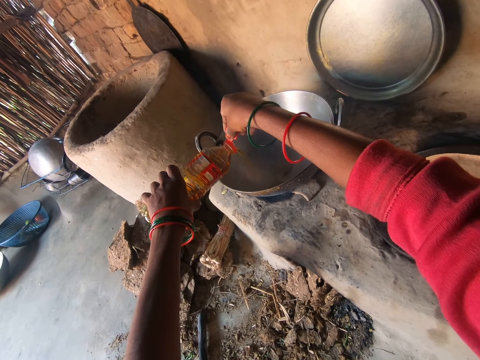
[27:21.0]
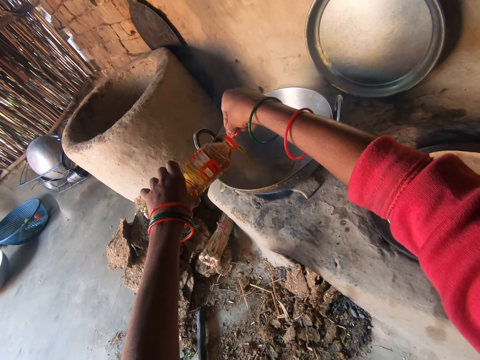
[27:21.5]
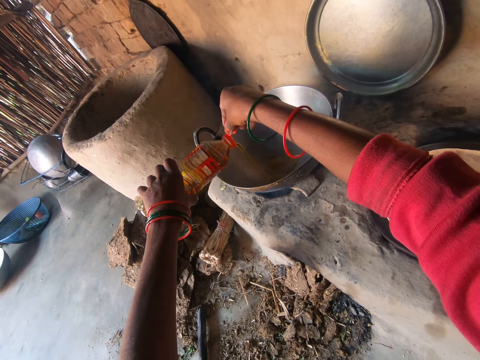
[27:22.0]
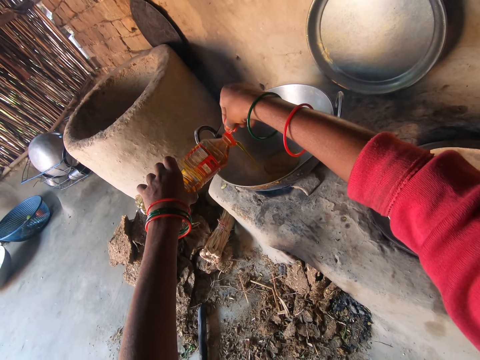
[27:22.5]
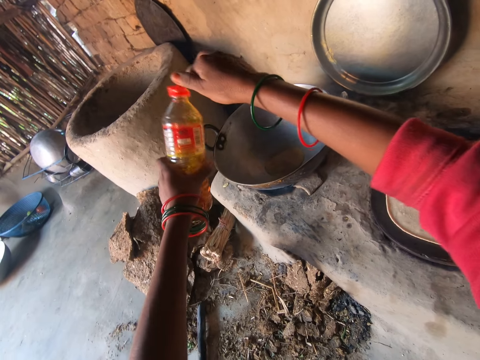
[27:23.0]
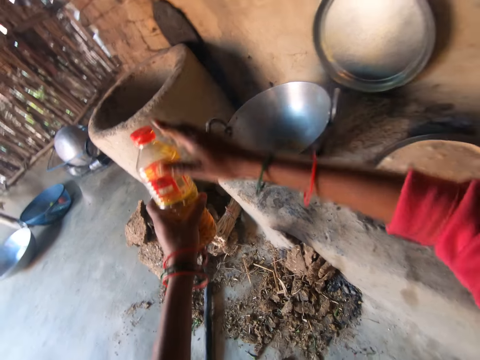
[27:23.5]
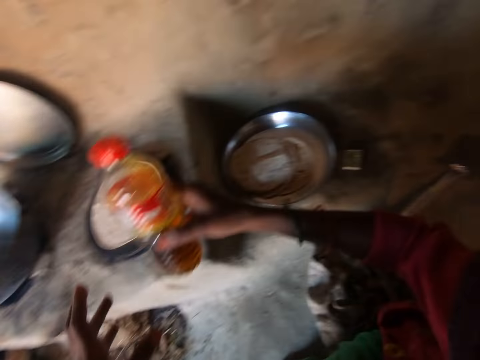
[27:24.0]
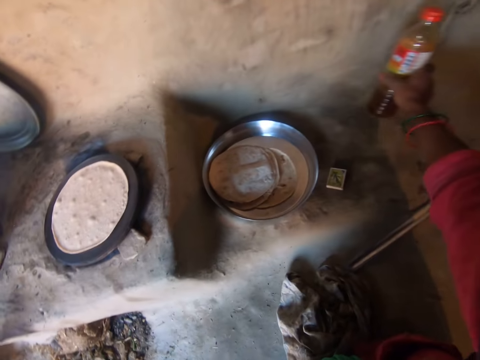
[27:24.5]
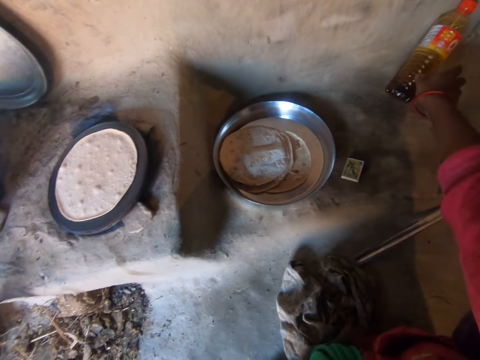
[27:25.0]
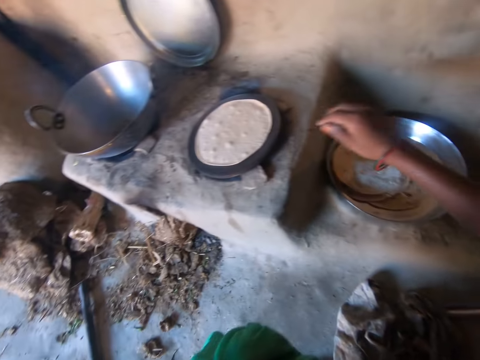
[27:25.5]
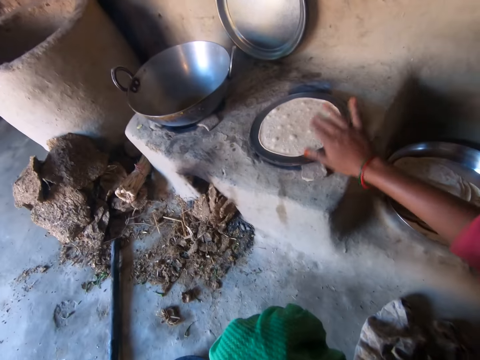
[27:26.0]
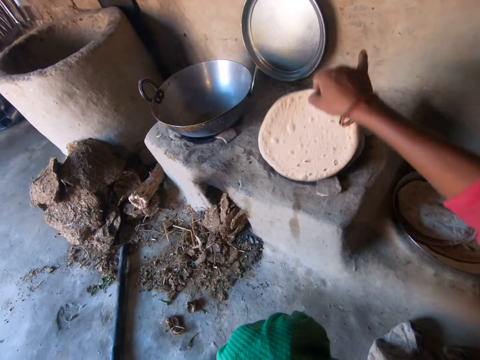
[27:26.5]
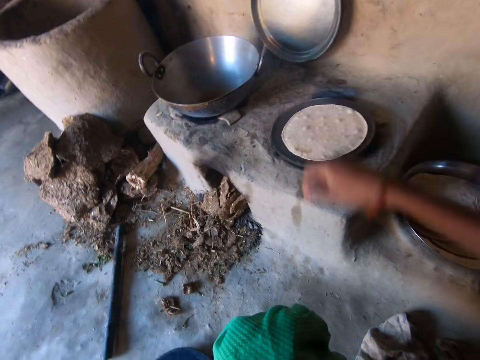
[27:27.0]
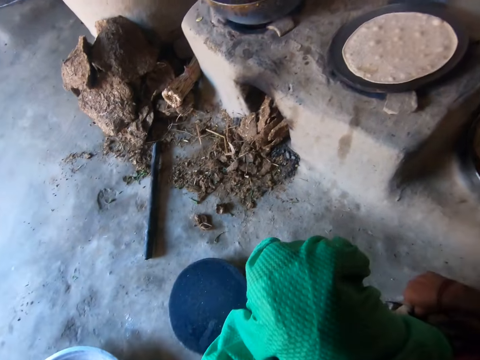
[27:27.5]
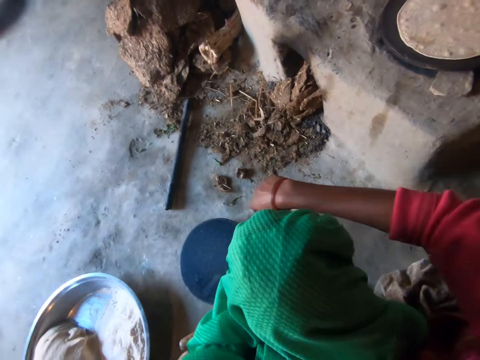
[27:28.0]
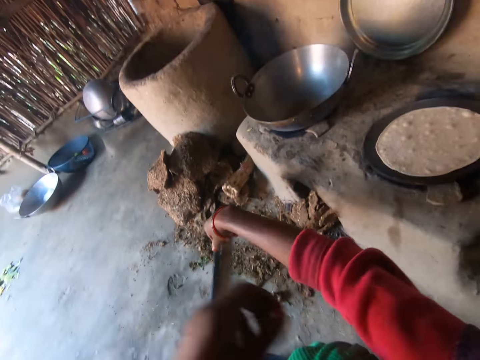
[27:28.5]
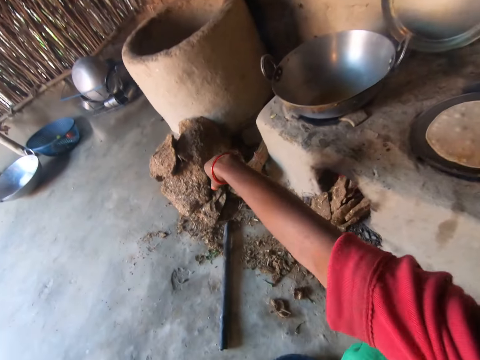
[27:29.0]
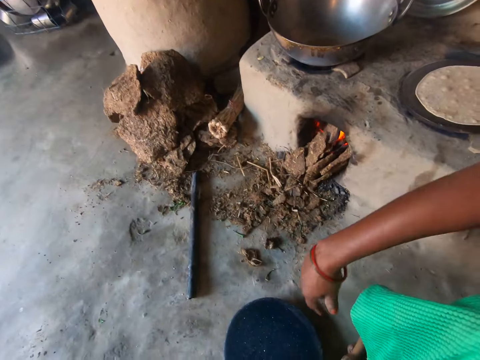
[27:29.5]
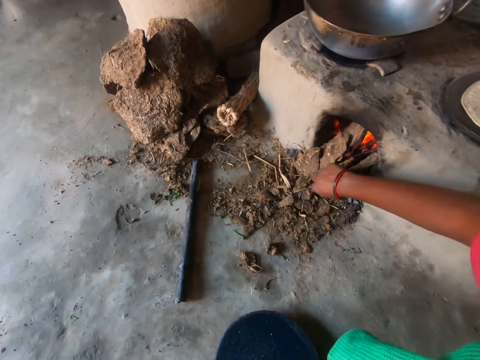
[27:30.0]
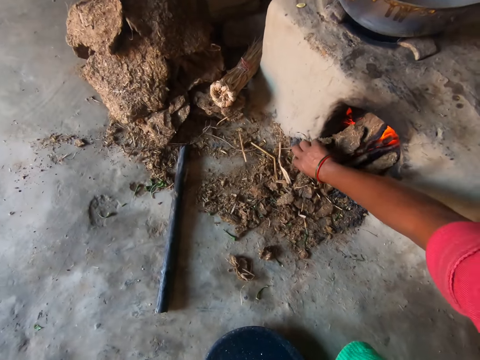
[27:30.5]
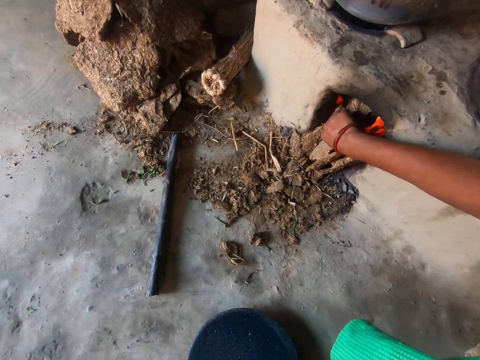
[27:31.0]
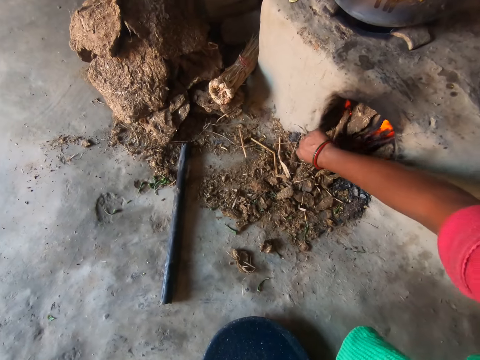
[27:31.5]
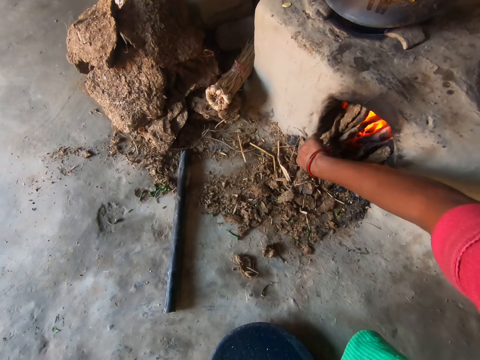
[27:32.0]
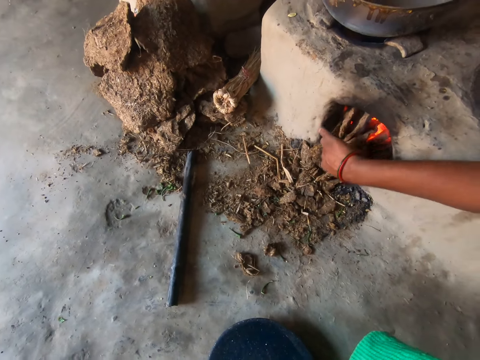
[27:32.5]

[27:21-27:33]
The camera wearer closes the cover of the bottle with her right hand. She places the bottle on the floor with her right hand. She turns the roti on the pan on the mud stove with her right hand. She picks a flatbread and drops the flatbread on the pan. She pulls the cloth sleeve of her right hand with her left hand. She adjusts the wood in the mud stove burner with her right hand. She pushes mud in the stove.

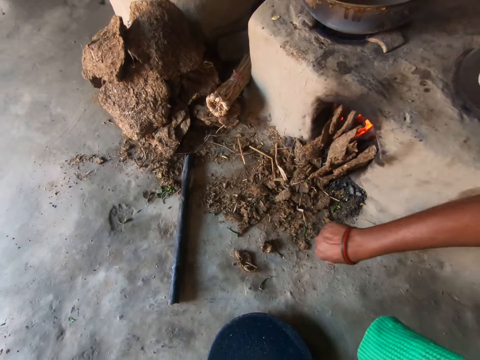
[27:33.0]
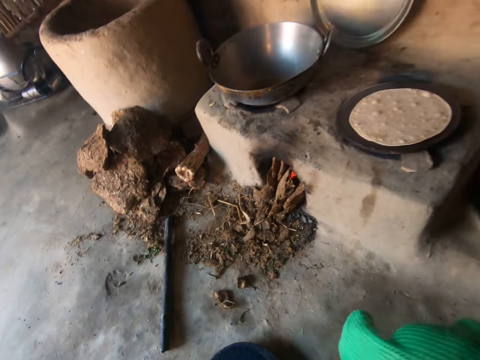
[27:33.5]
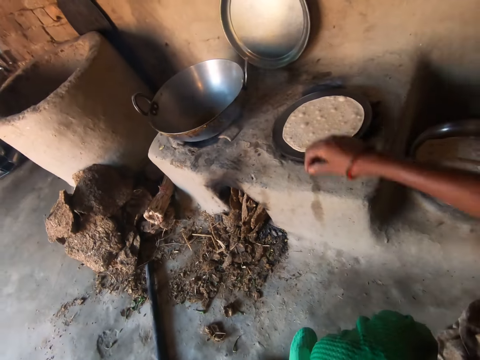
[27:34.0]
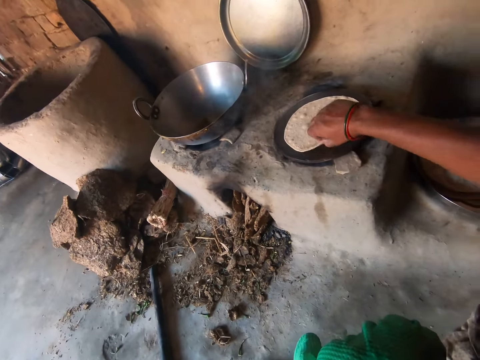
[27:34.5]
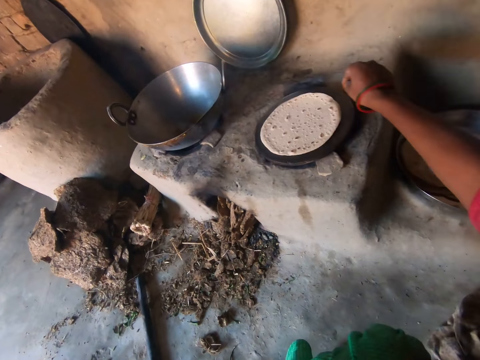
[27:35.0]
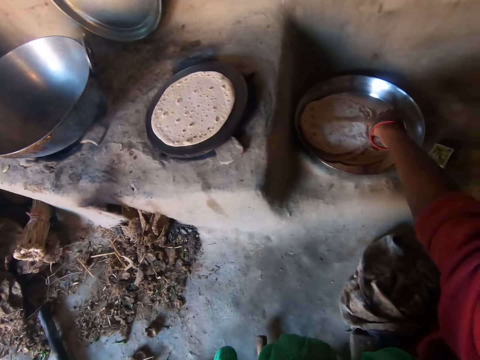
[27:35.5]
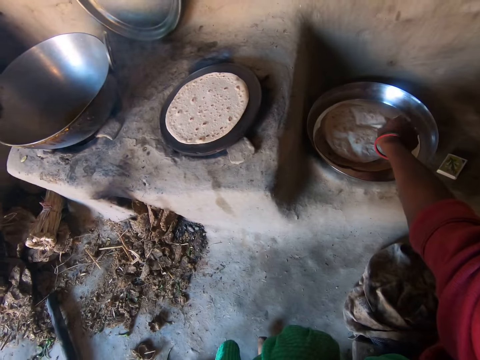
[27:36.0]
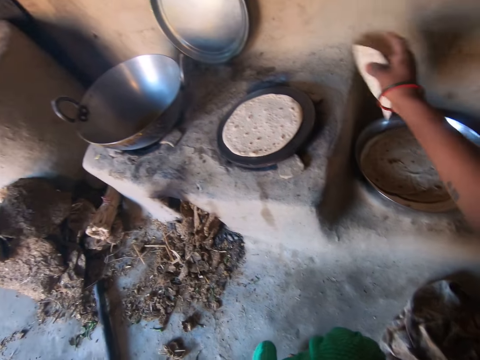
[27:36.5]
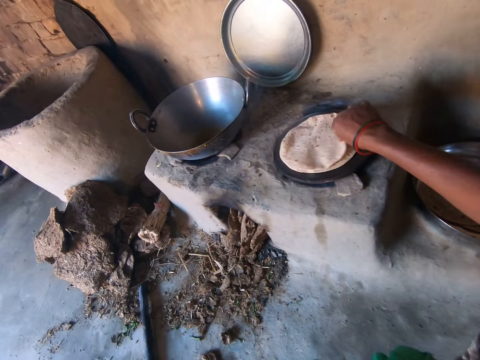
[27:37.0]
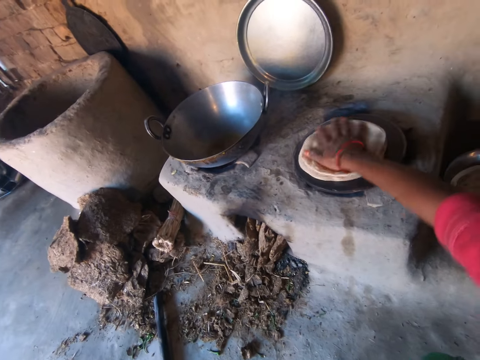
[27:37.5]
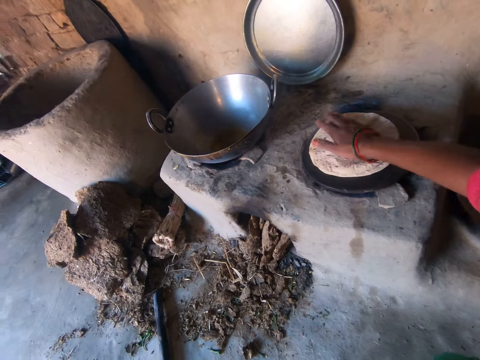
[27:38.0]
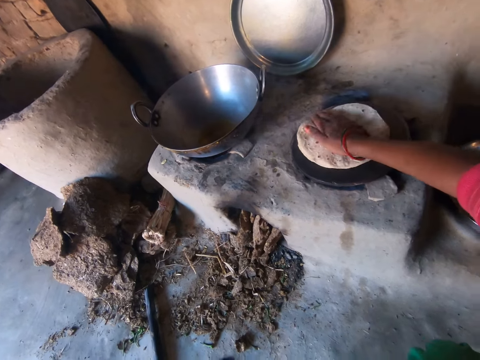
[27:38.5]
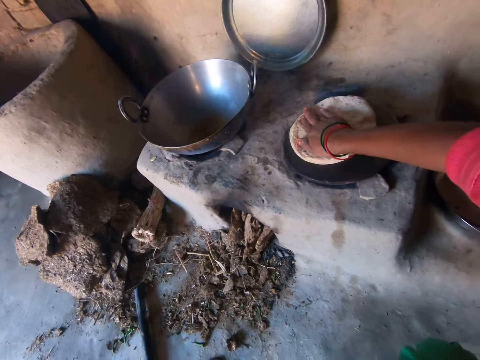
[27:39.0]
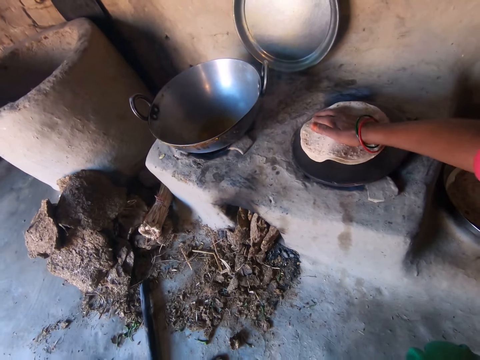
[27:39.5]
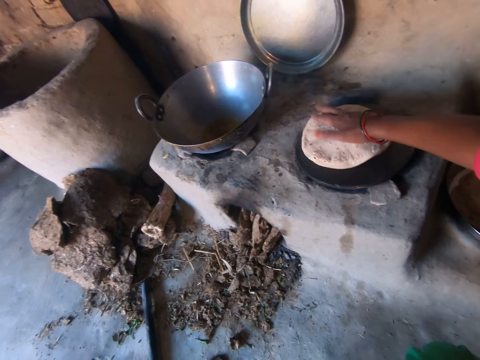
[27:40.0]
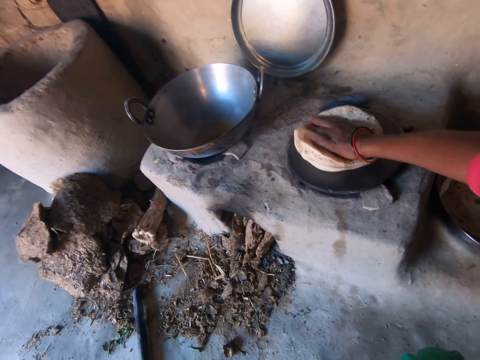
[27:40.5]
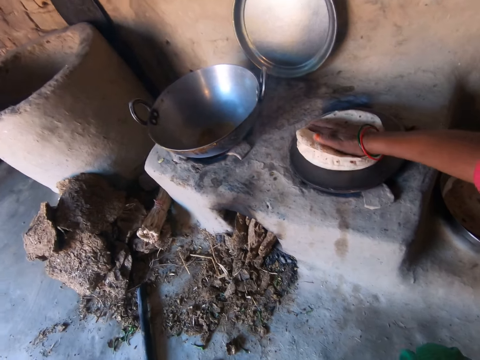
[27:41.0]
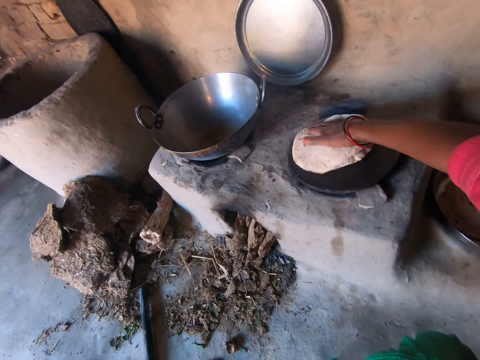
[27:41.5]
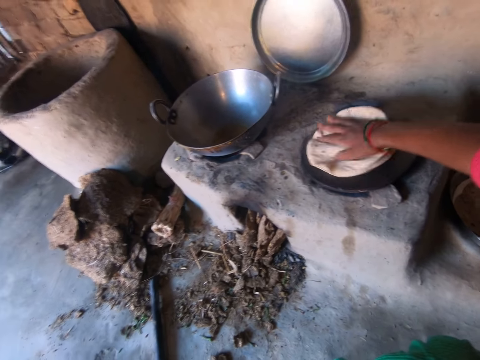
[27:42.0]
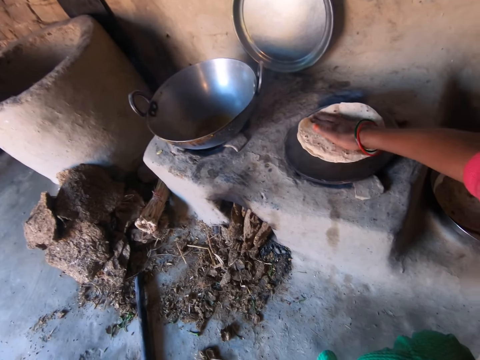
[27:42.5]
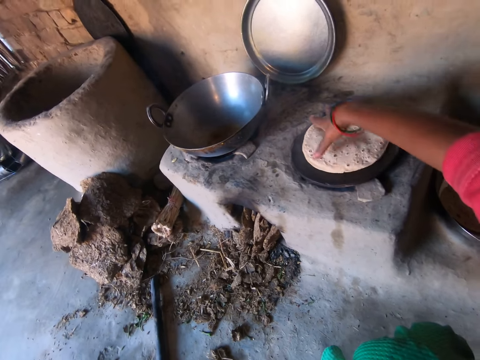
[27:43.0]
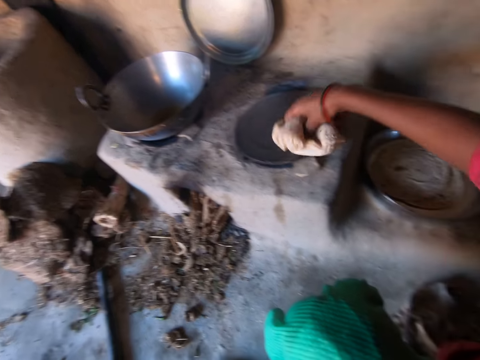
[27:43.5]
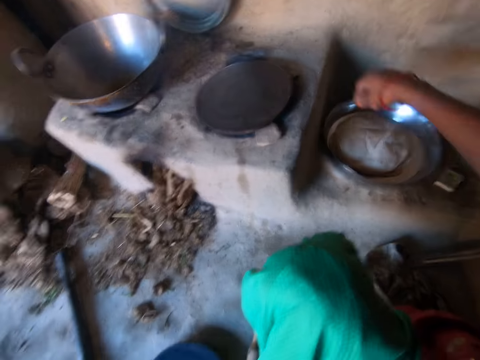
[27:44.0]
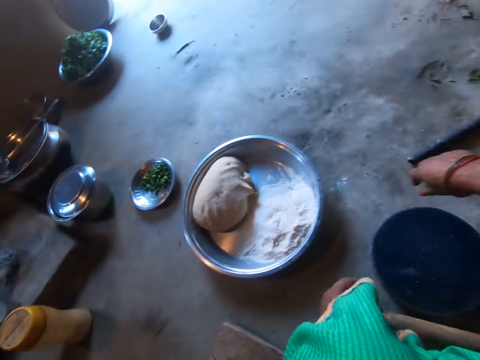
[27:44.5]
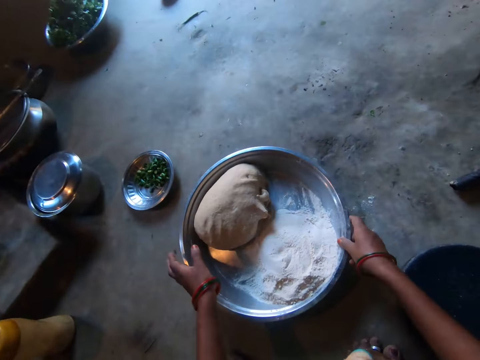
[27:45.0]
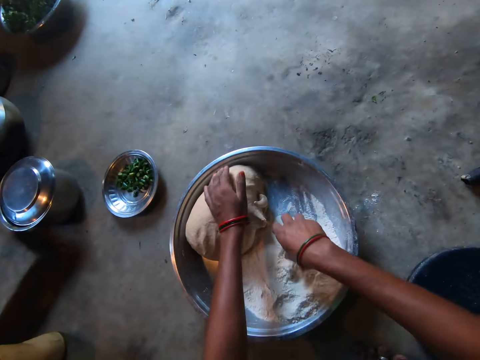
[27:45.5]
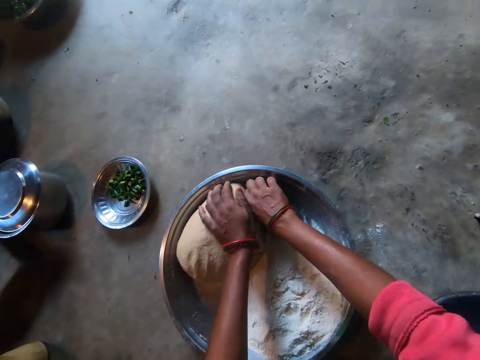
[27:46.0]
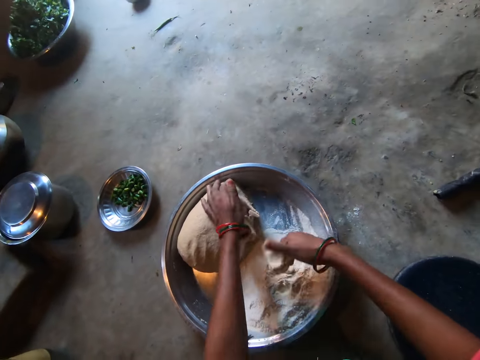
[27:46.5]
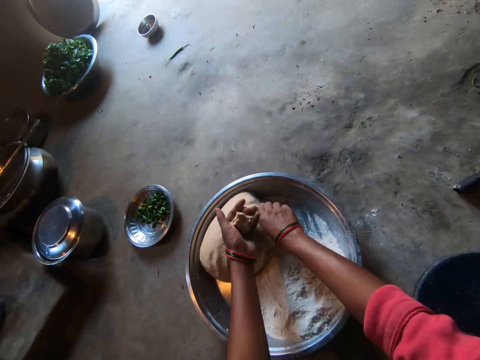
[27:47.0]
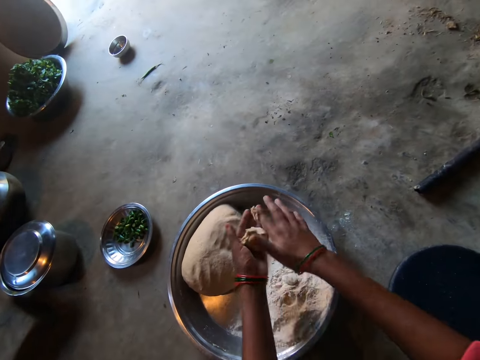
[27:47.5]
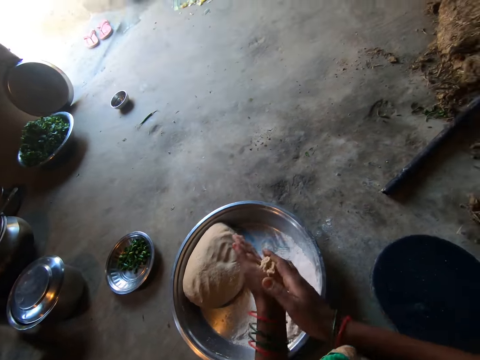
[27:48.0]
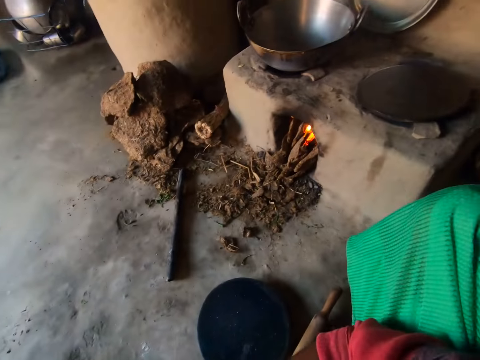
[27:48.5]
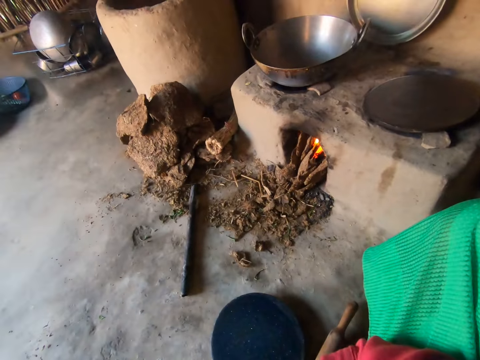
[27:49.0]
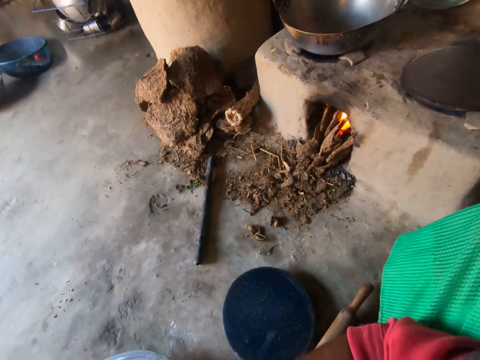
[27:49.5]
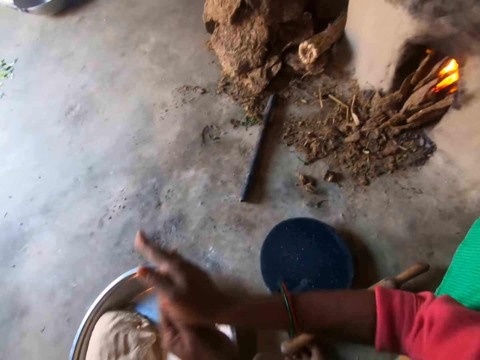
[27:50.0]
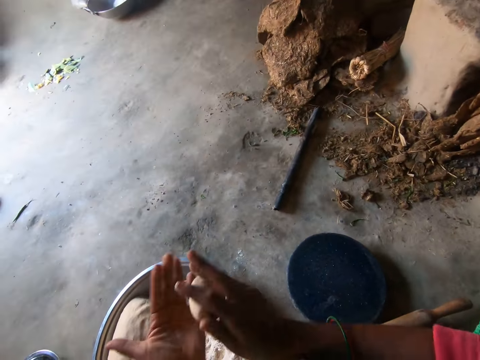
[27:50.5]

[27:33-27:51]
The camera wearer touches her cloth with her right hand. She turns the roti or flatbread on the pan on the mud stove with her right hand. She picks a roti from a tray beside the mud stove with her right hand. She places the roti on the pan on the mud stove with her right hand. She flattens the roti on the pan on the mud stove with her right hand. She presses the flatbread repeatedly. She picks the rotis from the pan with her right hand. She places the rotis on the tray with her right hand. She moves a tray on the floor with both hands. She dips her right hand in the flour on the tray. She holds a dough in the tray with her left hand. She cuts from the dough on the tray with her right hand. She passes the dough in her right hand to her left hand. She cuts from the dough on the tray with her right hand. She passes the dough in her right hand to her left hand. She rolls the dough with her hands.
